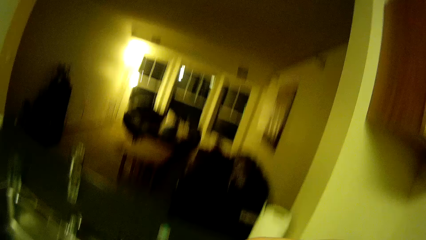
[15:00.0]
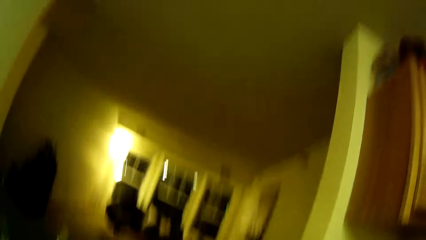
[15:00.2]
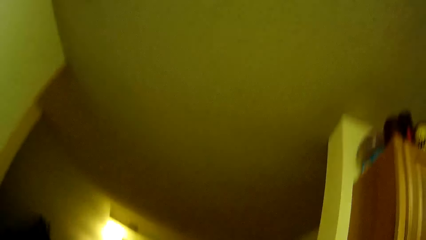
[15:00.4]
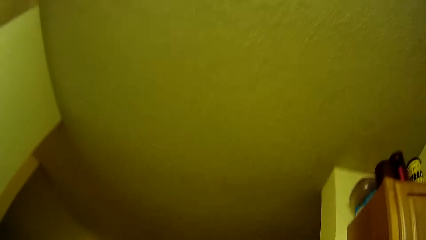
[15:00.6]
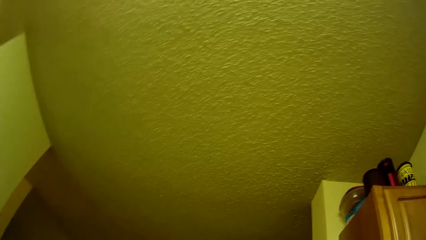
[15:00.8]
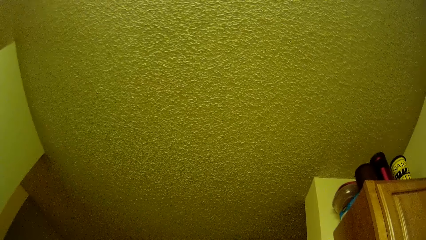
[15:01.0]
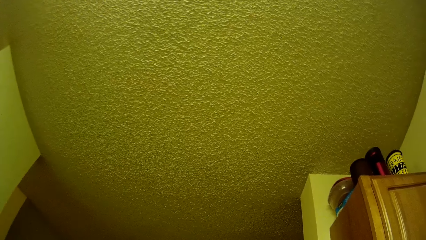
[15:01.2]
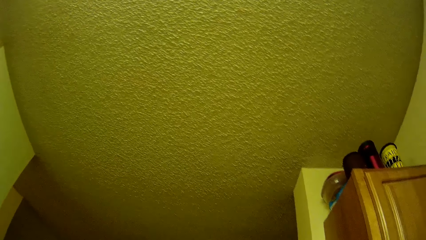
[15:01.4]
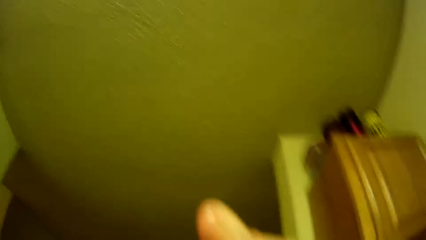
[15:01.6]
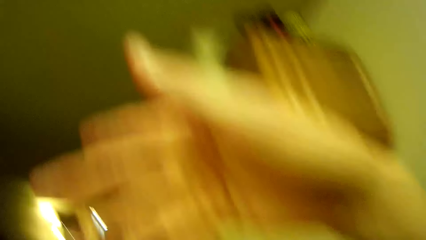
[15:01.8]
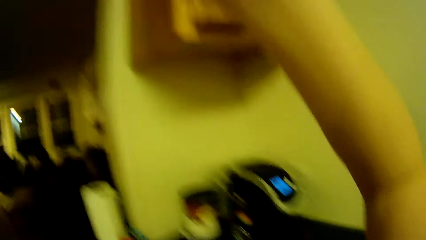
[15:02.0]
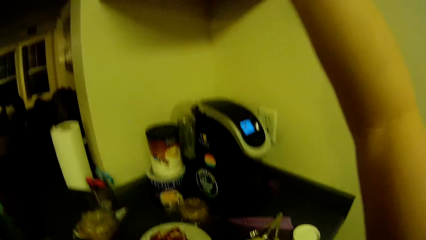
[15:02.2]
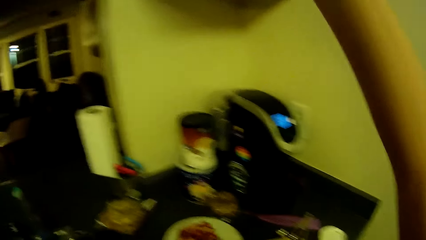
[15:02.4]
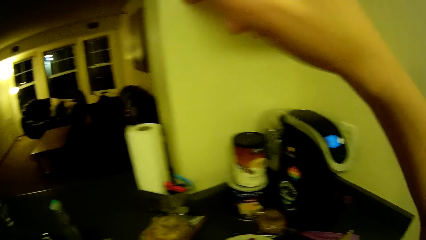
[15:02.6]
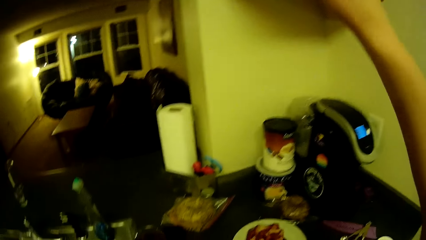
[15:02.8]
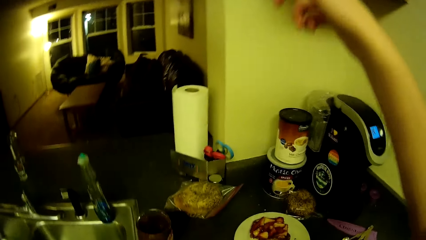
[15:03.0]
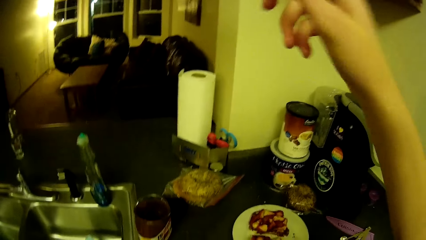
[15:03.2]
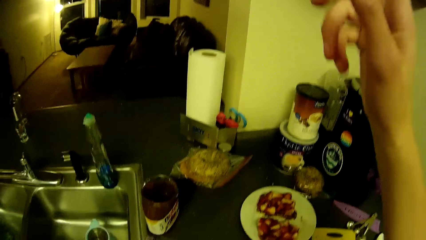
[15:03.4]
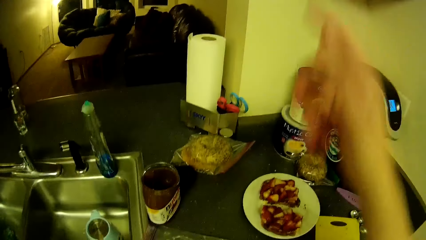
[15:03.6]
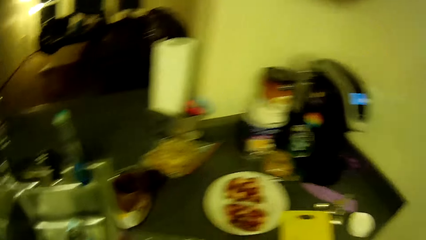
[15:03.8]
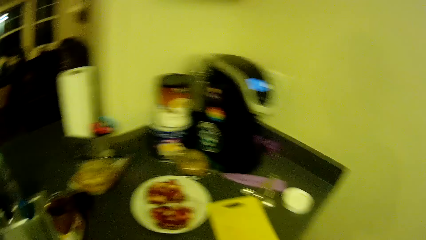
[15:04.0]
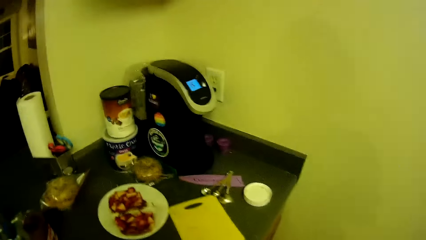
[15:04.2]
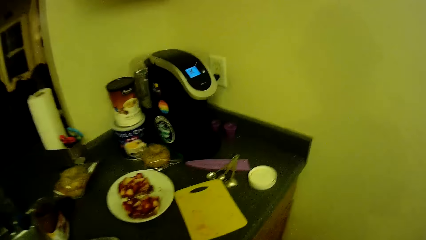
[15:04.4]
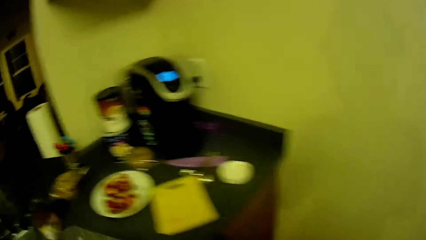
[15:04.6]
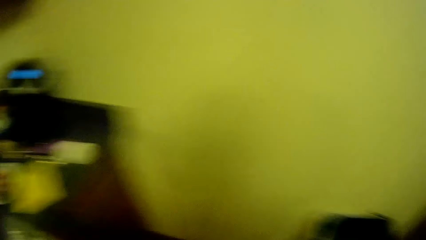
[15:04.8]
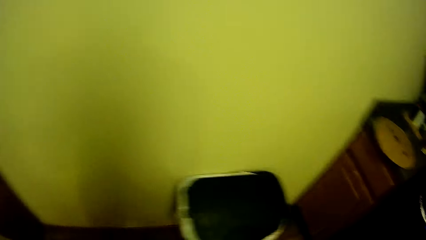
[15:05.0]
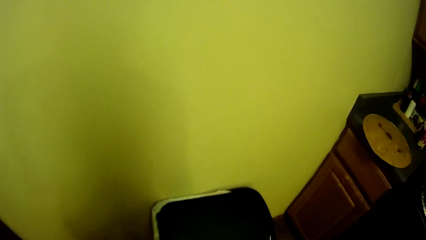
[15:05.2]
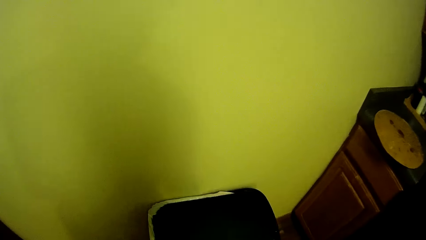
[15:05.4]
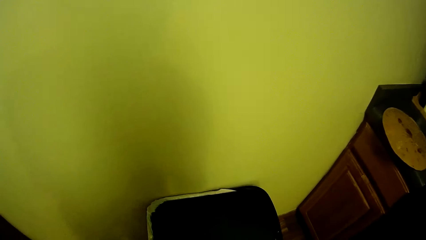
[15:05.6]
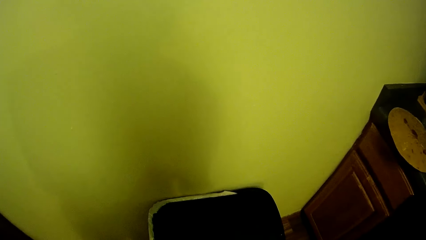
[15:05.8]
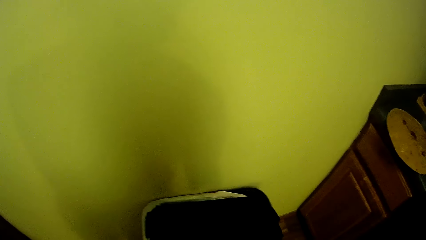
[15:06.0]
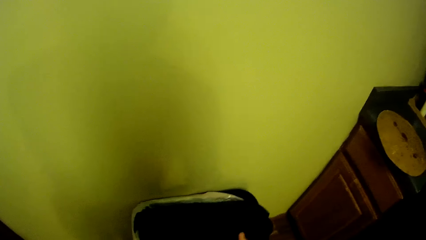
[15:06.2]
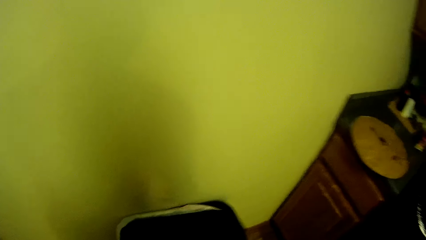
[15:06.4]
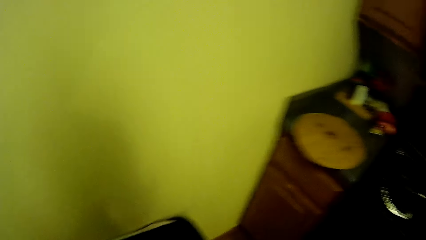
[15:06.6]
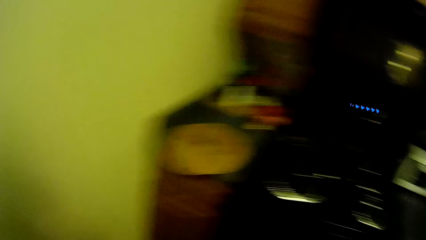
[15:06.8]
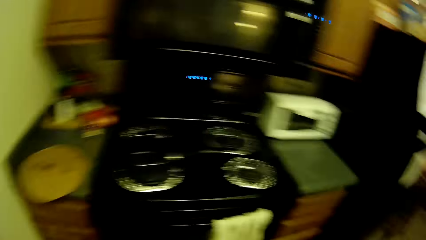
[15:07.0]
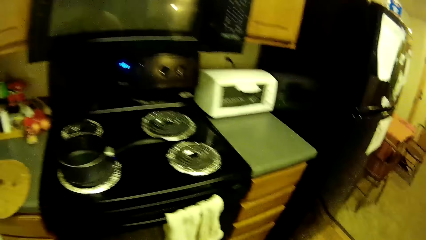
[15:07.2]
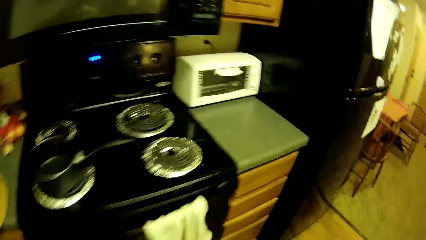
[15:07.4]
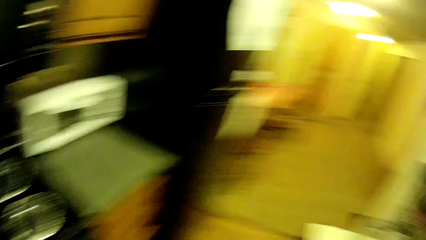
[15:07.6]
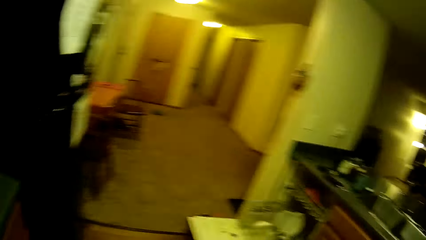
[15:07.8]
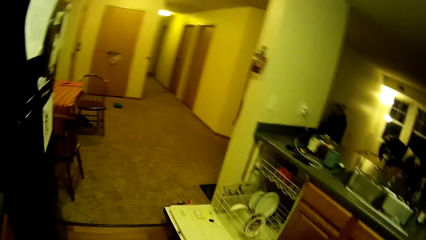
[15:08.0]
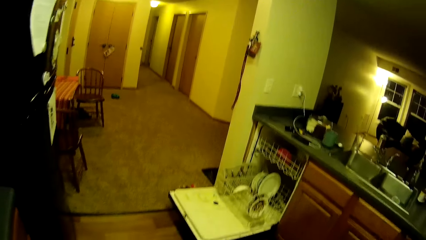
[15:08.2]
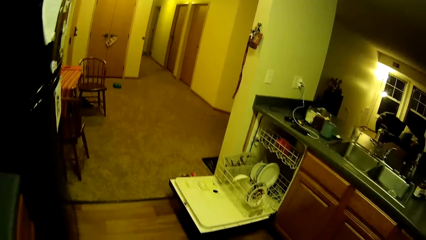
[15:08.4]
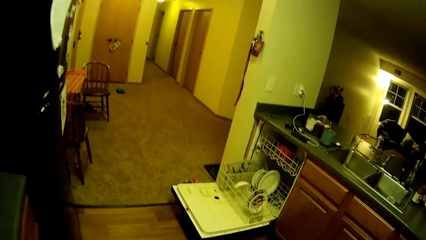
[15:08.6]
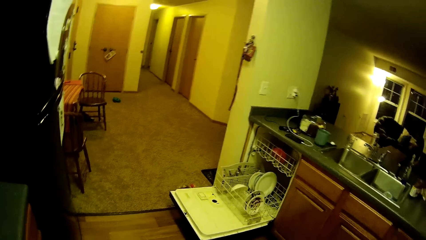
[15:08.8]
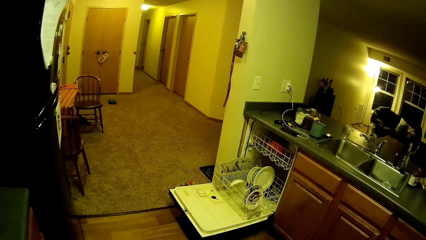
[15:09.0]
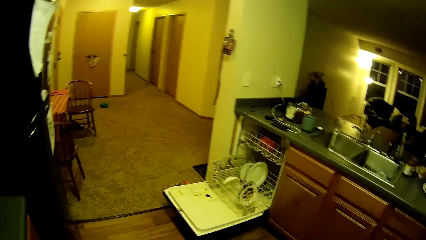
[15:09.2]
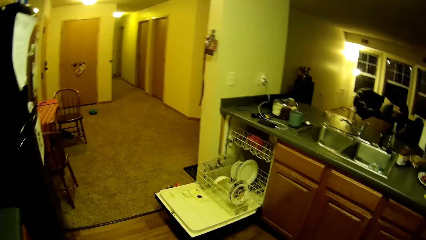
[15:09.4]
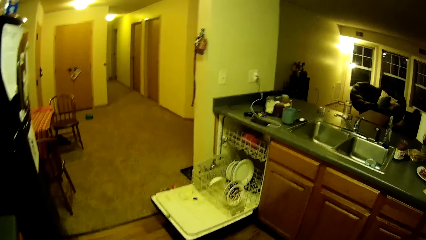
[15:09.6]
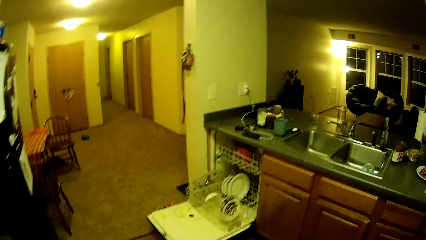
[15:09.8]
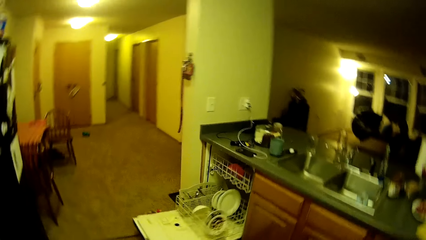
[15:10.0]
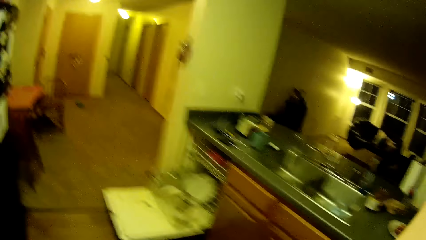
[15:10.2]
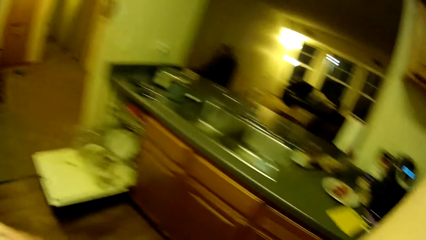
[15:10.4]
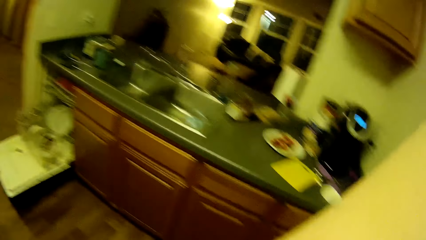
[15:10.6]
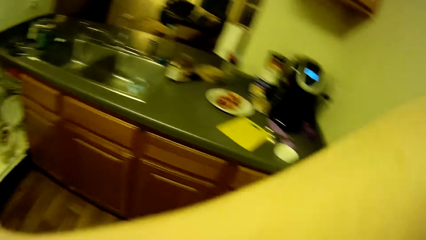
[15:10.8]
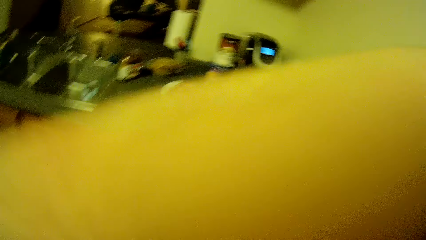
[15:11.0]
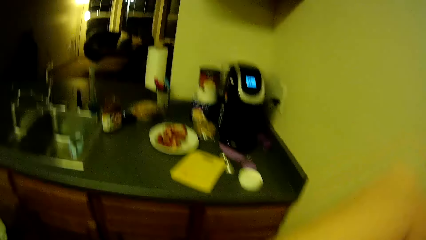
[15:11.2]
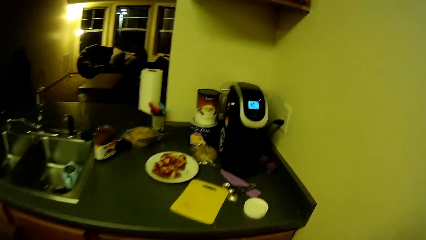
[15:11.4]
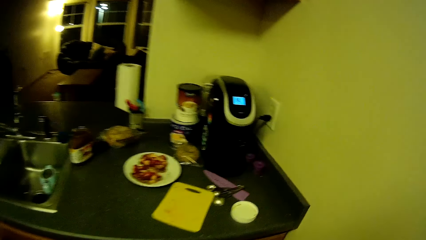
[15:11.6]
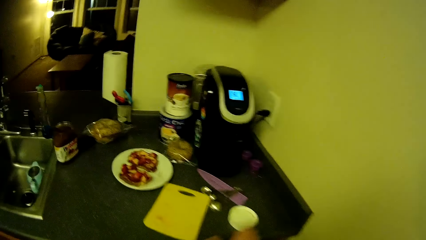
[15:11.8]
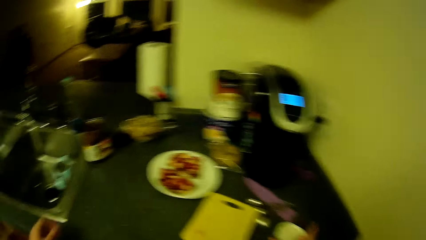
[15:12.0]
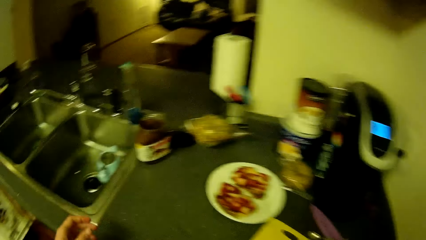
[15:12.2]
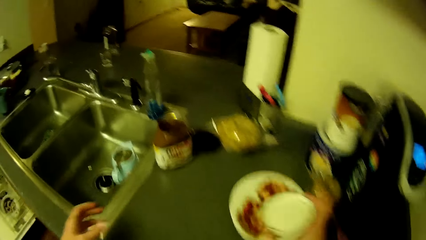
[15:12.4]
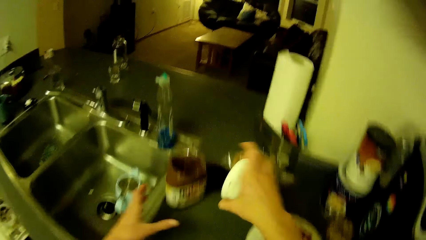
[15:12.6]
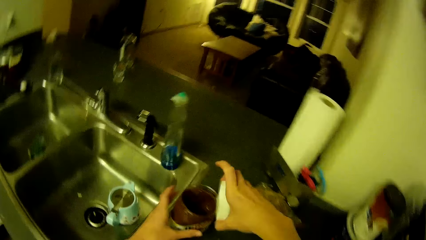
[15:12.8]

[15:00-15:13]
The camera wearer looks towards the ceiling. She raises her right hand. She turns towards the trash bin. She puts her hand down. She adjusts the trash bin. She stares. She turns around. She holds the peanut butter container with her left hand.

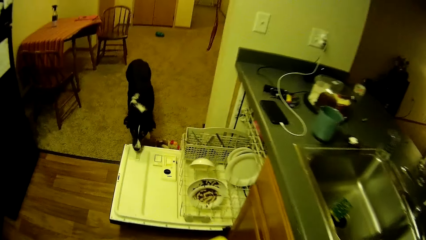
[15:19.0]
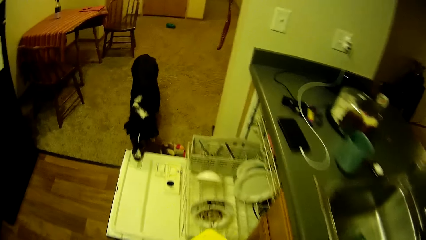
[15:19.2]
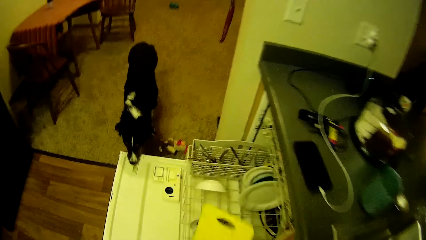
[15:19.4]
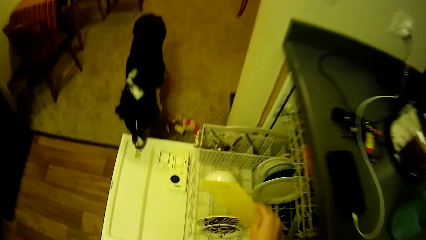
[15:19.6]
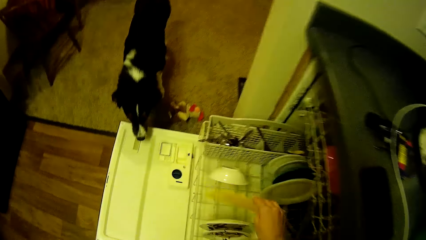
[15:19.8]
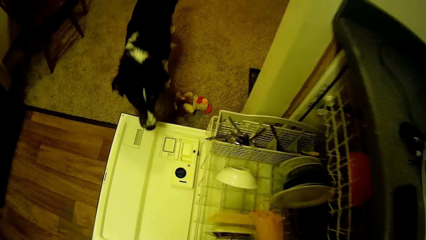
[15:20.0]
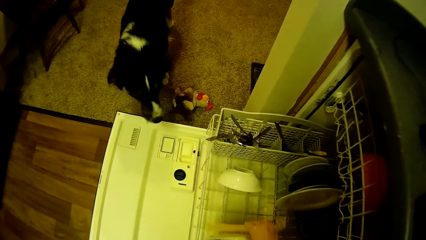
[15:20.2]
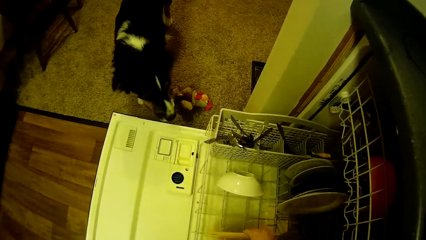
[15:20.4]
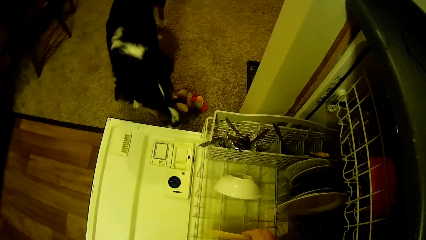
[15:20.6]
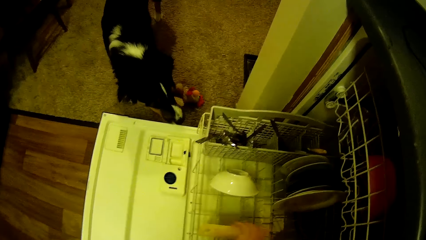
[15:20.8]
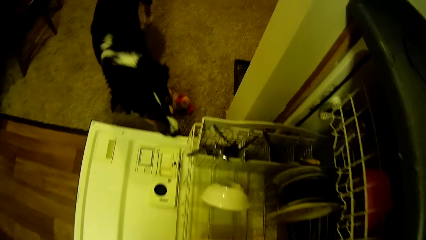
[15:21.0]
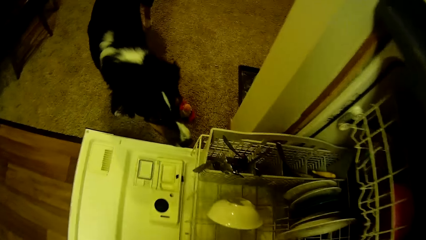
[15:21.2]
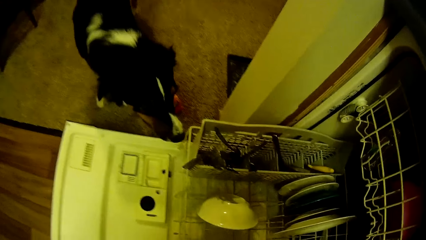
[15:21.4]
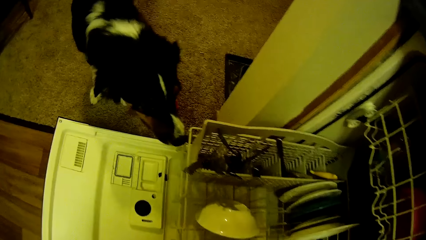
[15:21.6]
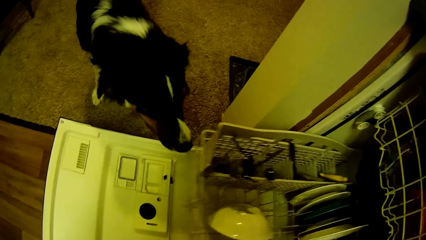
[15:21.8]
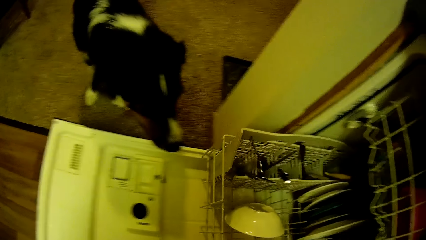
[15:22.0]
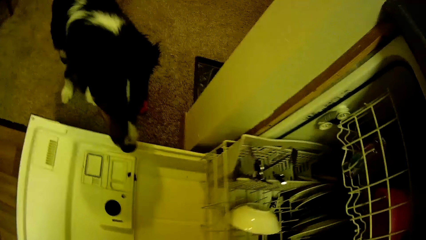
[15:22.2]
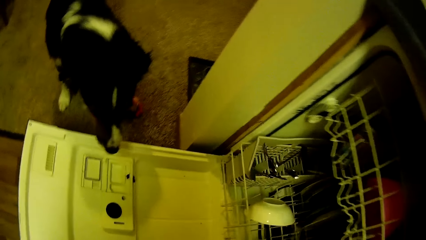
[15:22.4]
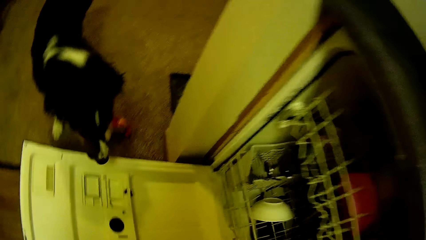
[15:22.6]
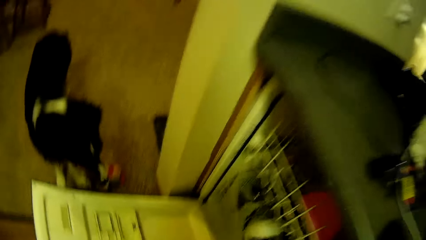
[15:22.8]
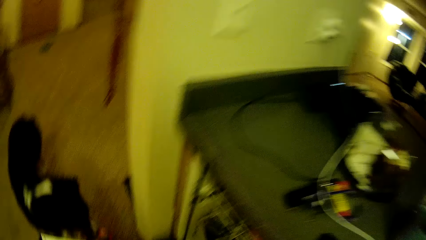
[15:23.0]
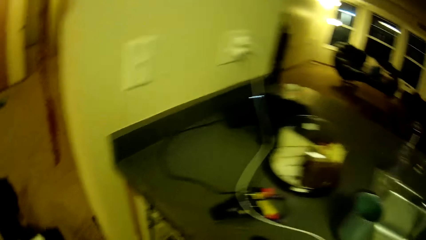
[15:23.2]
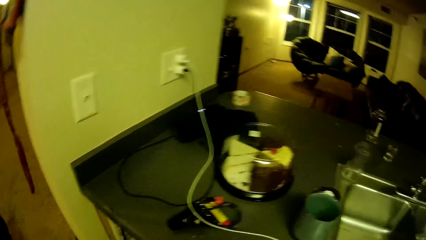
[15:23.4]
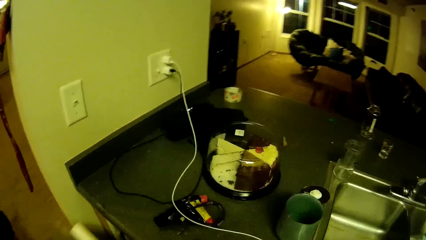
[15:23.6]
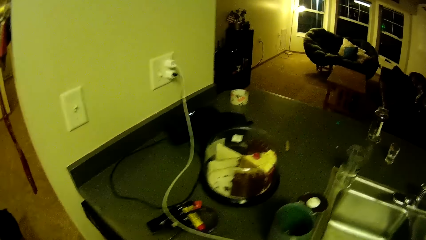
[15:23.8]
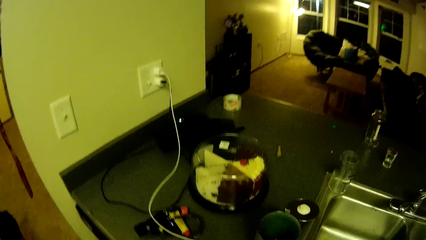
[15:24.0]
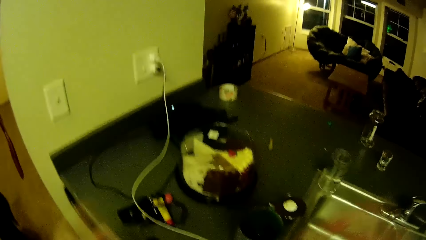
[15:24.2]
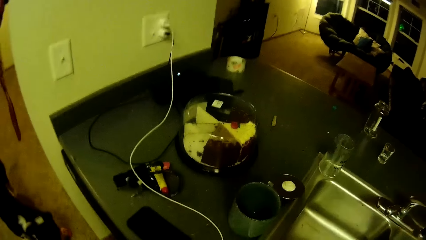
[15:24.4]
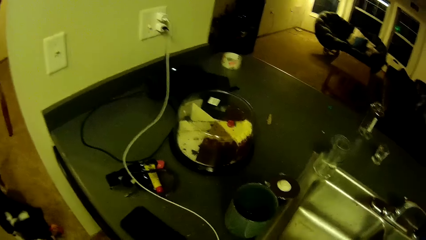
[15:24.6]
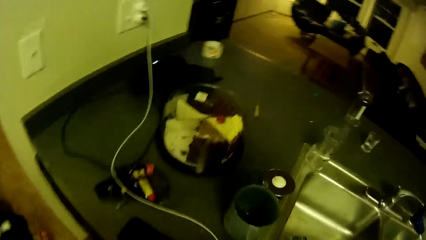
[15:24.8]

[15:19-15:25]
The camera wearer drops the cutting board in the dish washer with her right hand. She closes the dish washer with her hands. She pushes the utensils drawer. She flips her hands.
